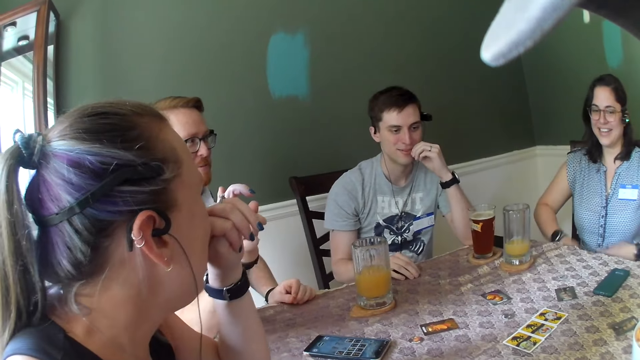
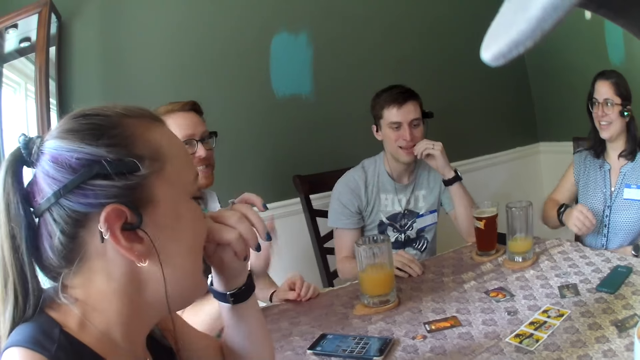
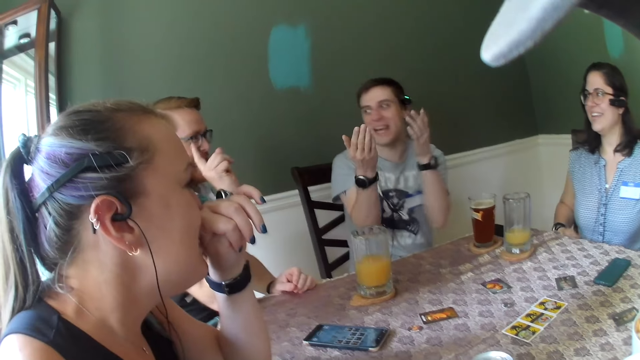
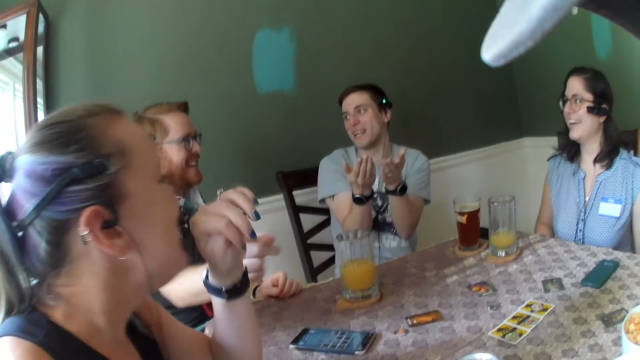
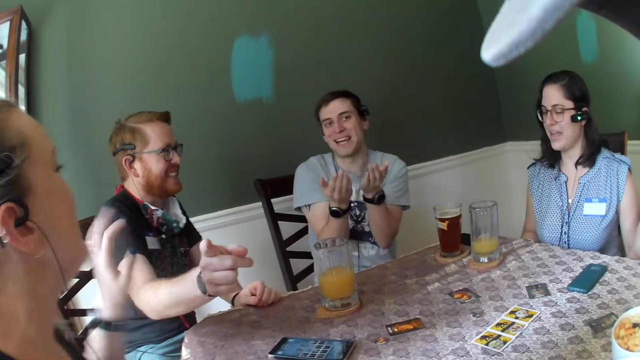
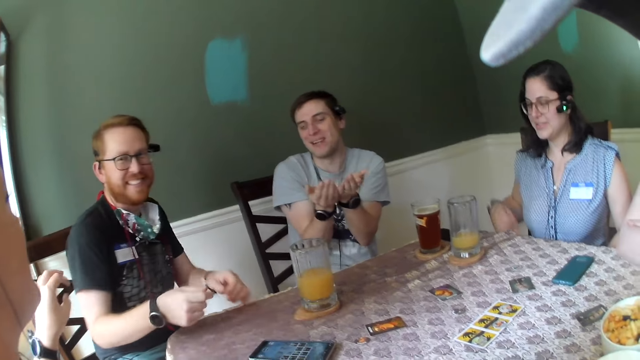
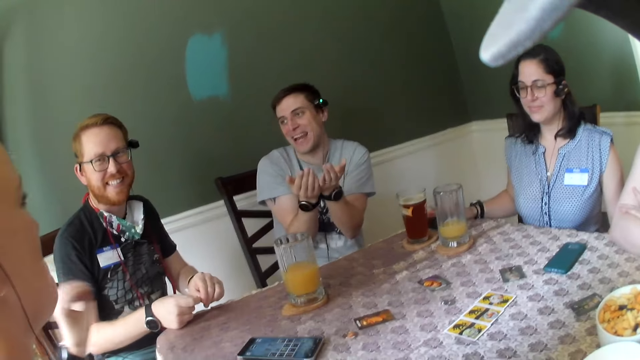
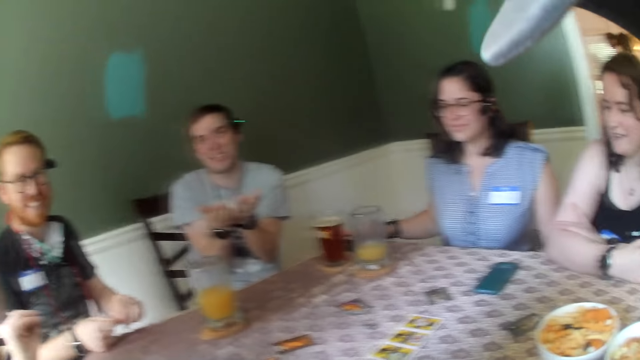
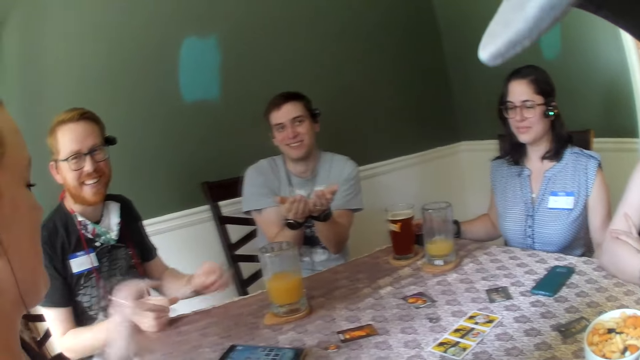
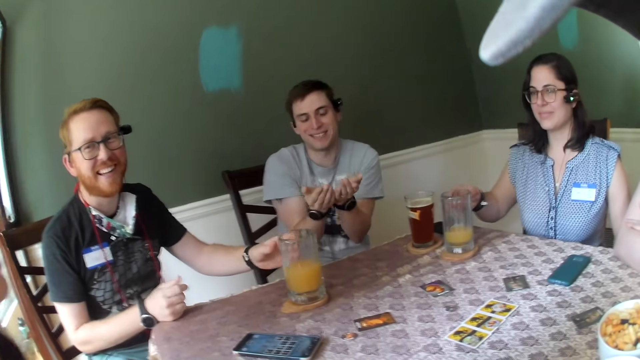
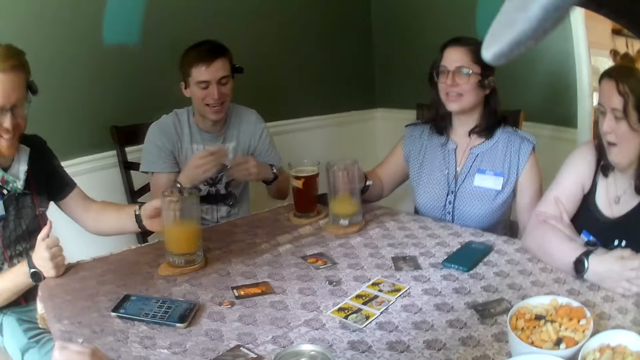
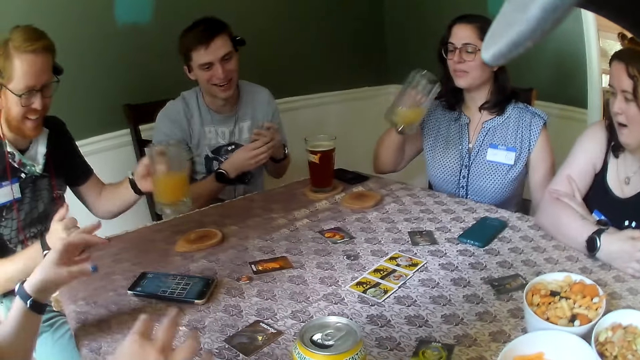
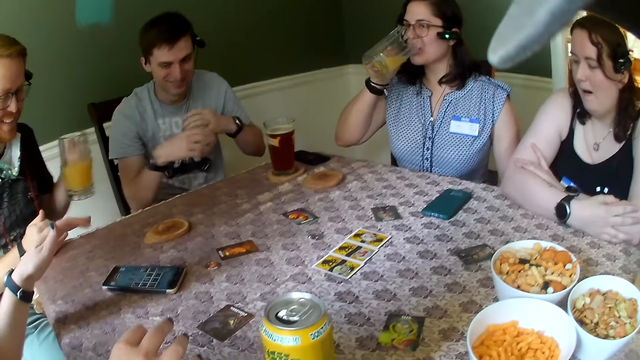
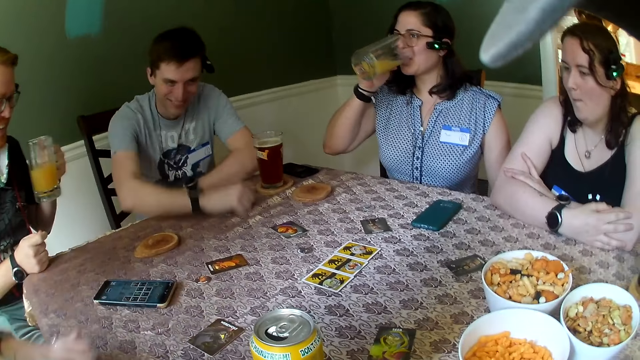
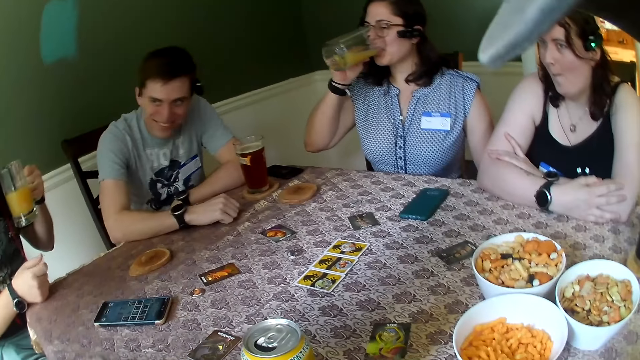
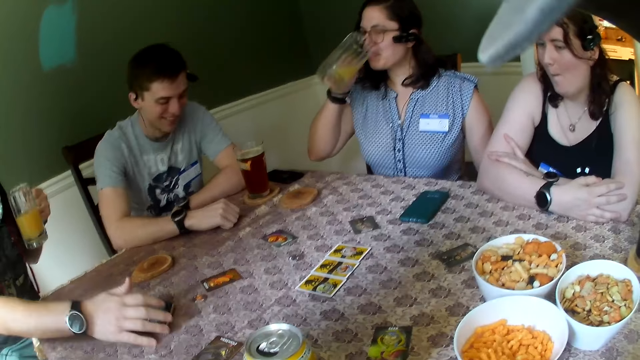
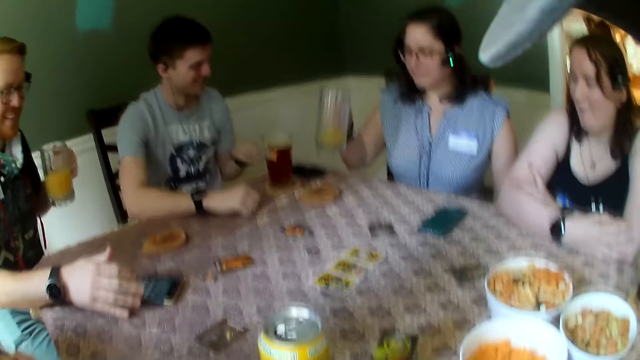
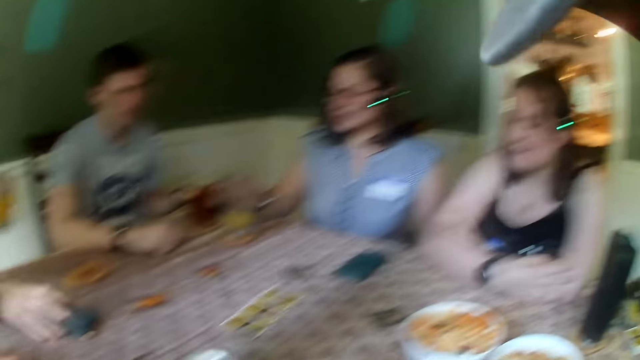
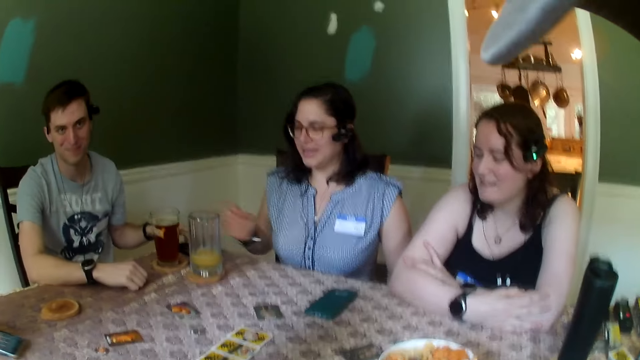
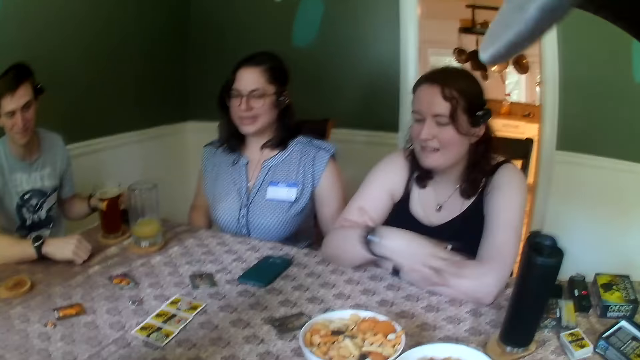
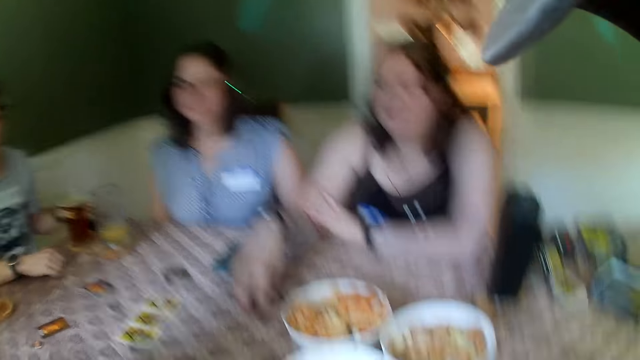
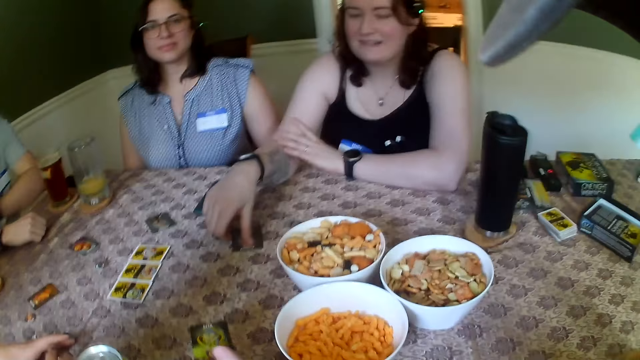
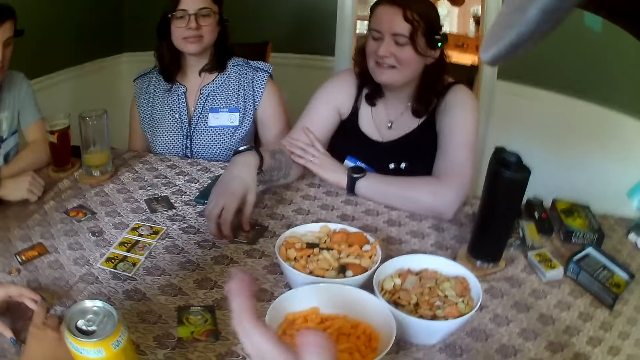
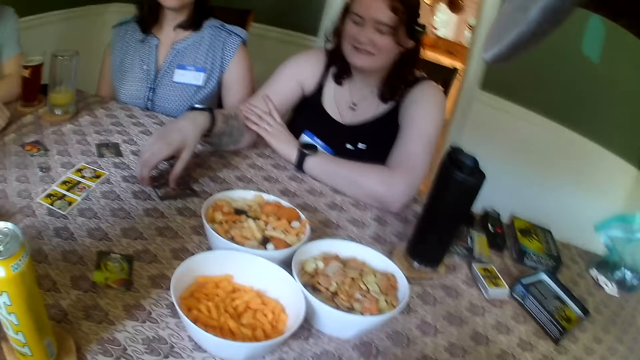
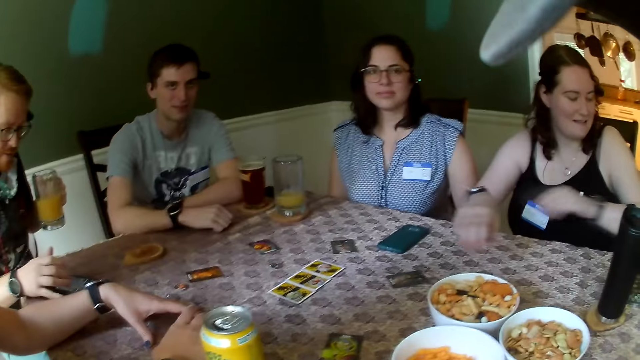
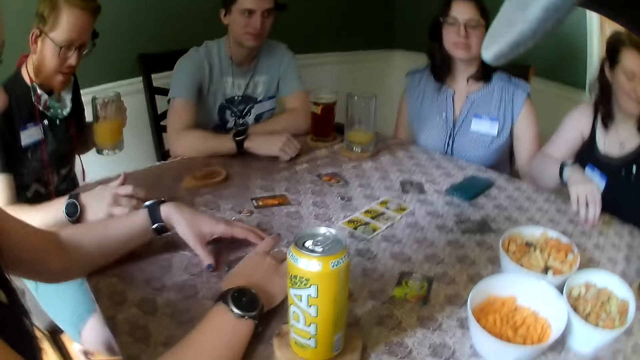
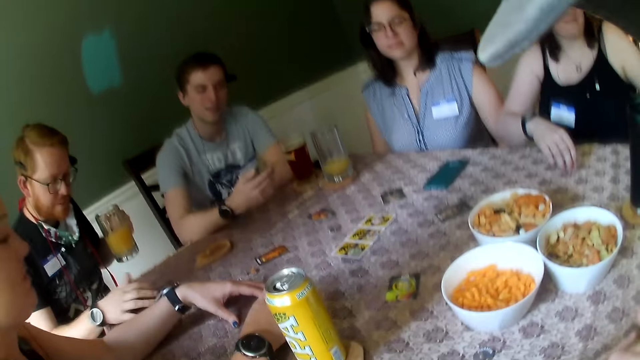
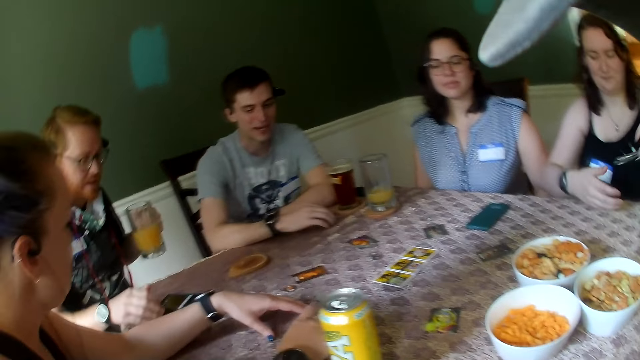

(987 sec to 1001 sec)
A man moves a hand. Another man moves both hands. The first man points to a woman with his right hand. Another woman carries the cup of beer or glass from the table with her right hand. The first man carries the cup of beer on the table with his left hand. The second woman drinks beer from the cup in her right hand. The first man touches a phone with the right hand. The second woman places the glass on the table with the right hand. A third woman moves a card on the table. She drops the card on the table with her right hand. The camera wearer looks around.

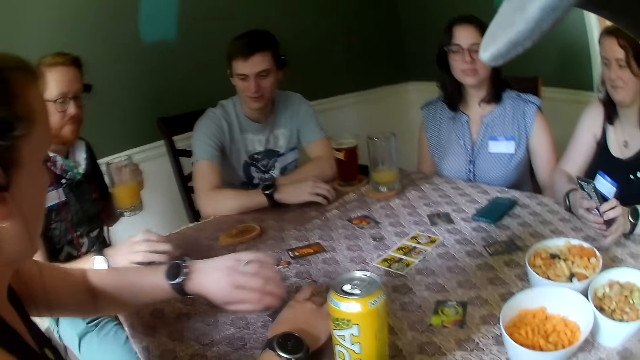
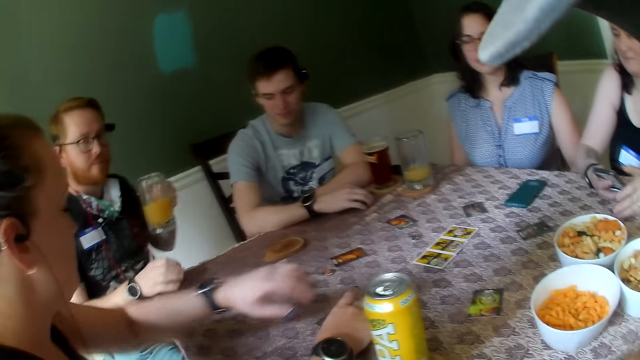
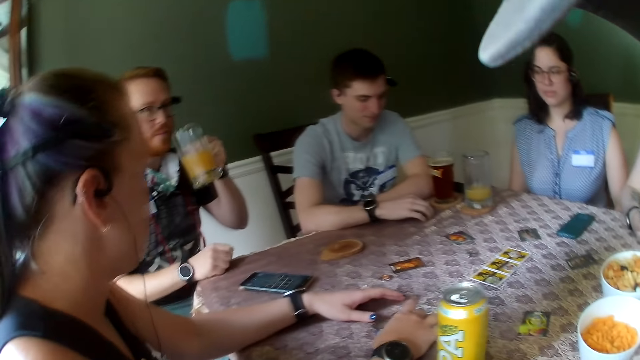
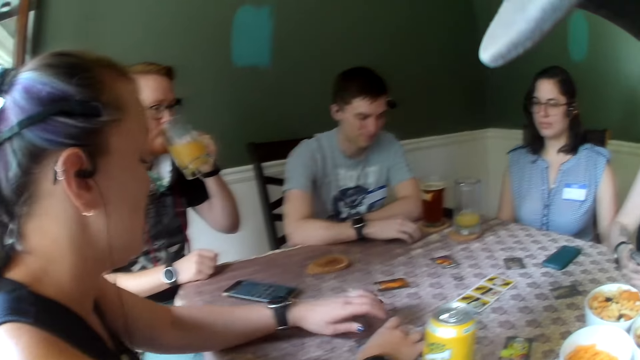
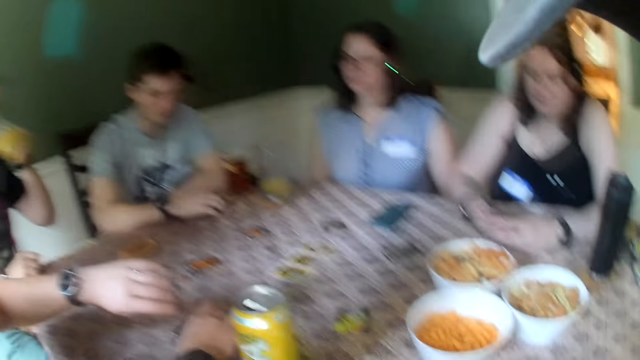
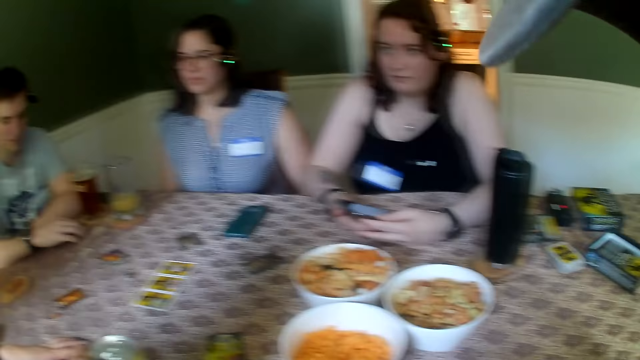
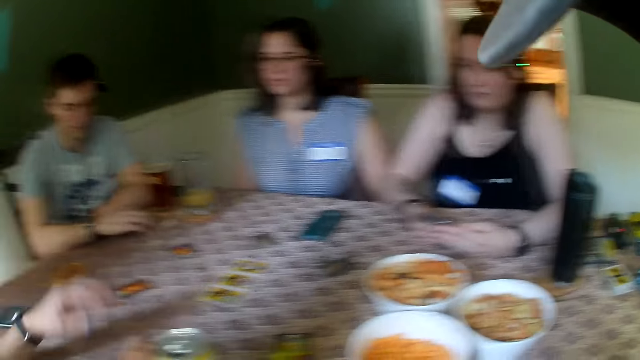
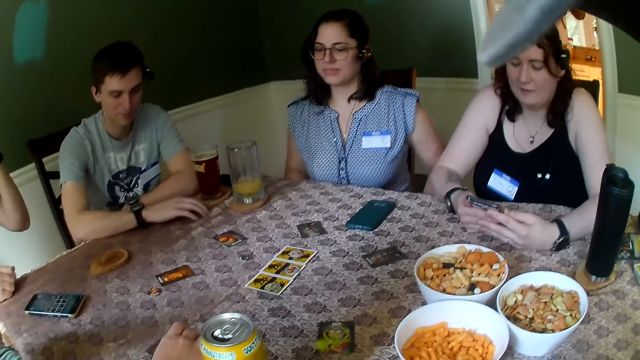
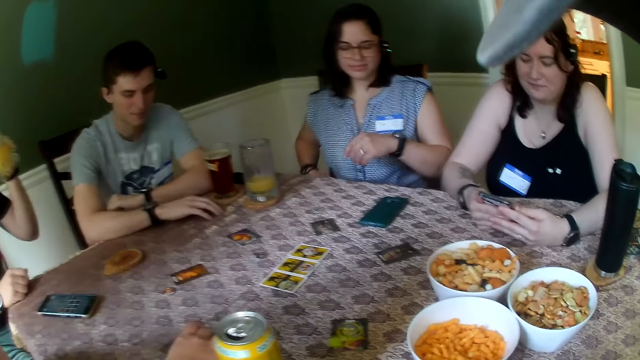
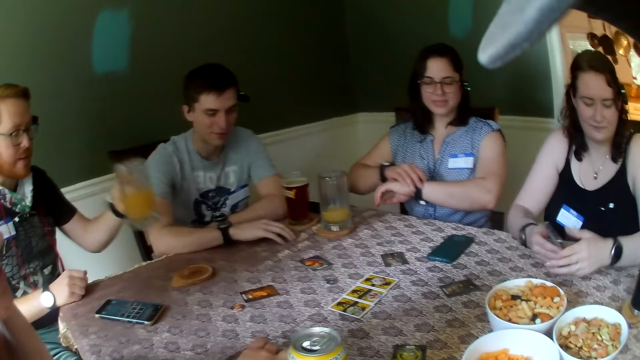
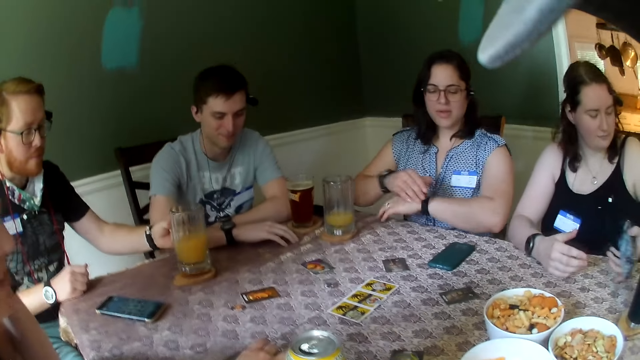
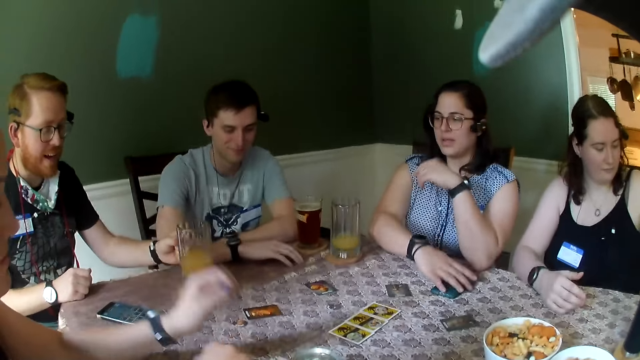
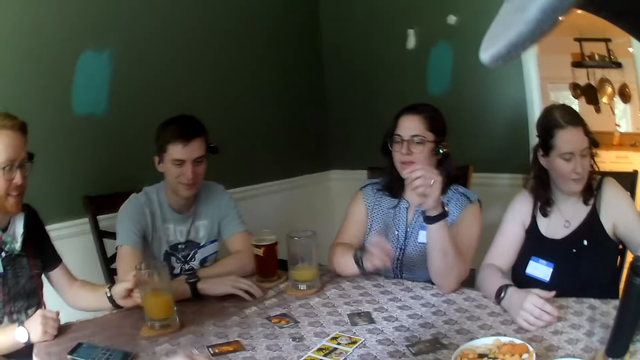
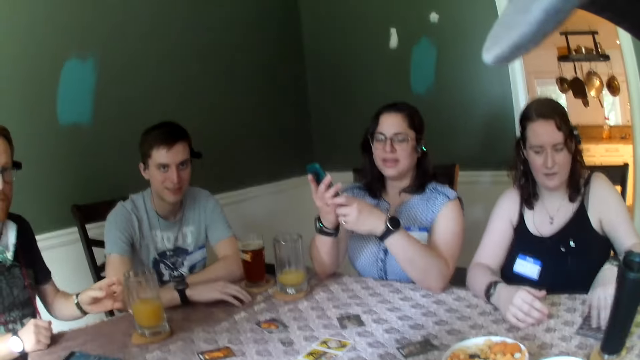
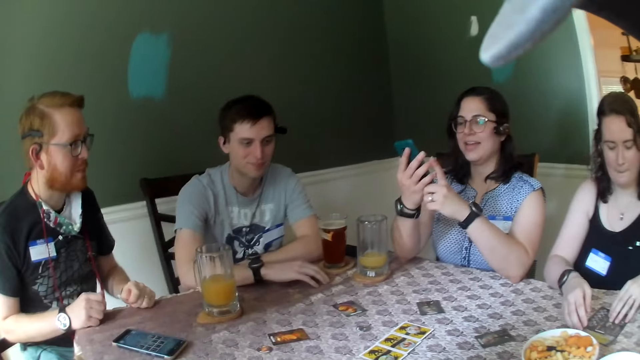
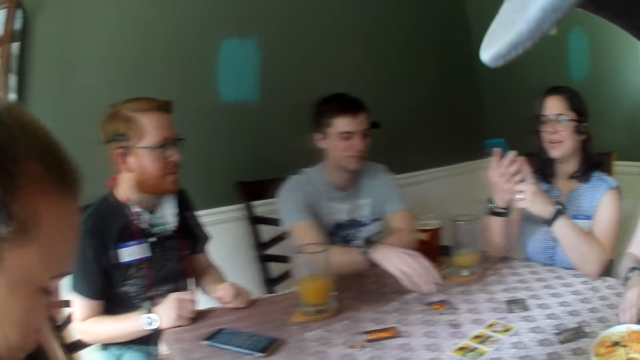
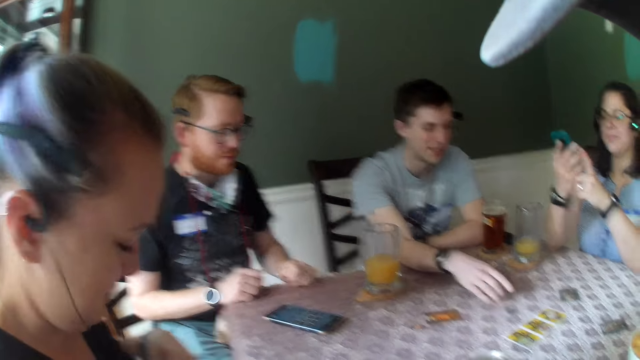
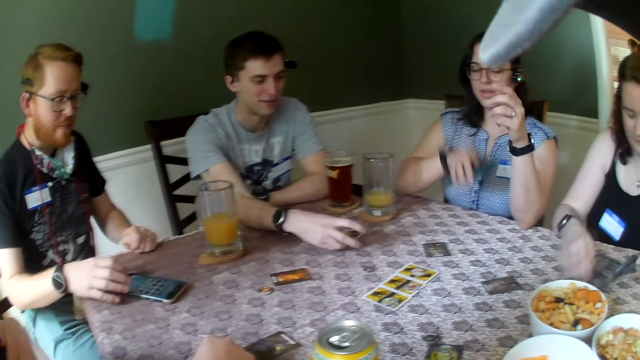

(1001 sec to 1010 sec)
A woman passes a phone from her left hand to her right hand. A man drinks beer from a cup in his left hand. The woman operates her phone with both hands. Another woman adjusts a watch with the right hand. The man drops the cup of beer on the table with his left hand. The second woman carries a phone on the table with her right hand. She holds the phone with both hands. The first woman slides the card game manual with her left hand. She moves a card from the table. Another man moves a card on the table.
